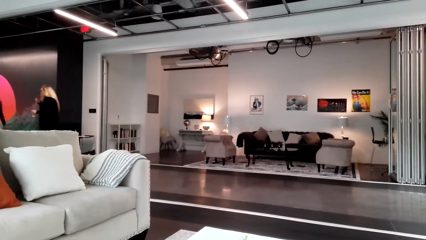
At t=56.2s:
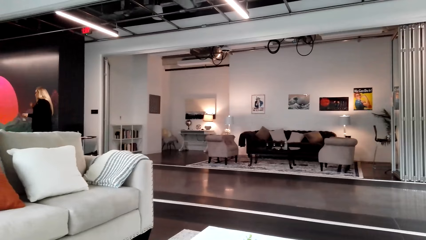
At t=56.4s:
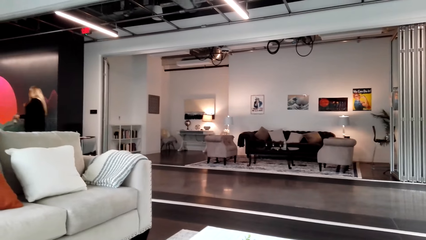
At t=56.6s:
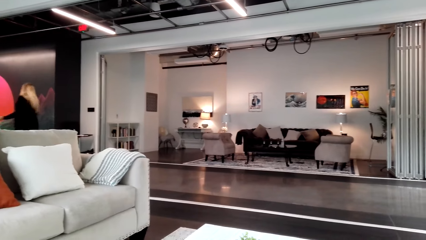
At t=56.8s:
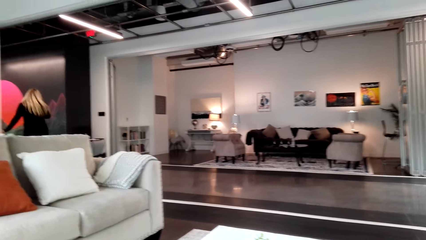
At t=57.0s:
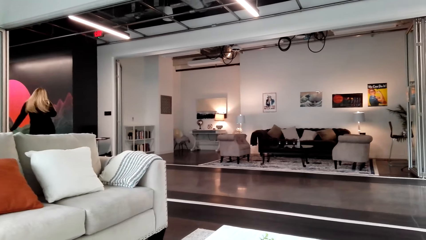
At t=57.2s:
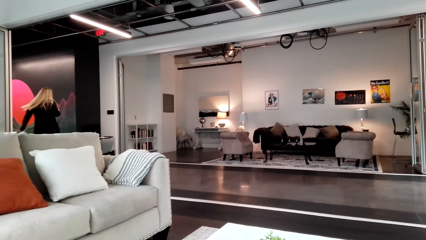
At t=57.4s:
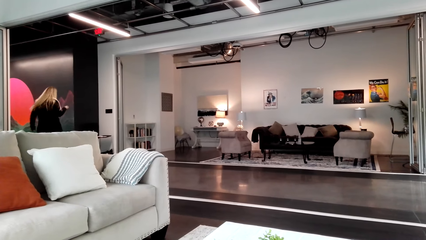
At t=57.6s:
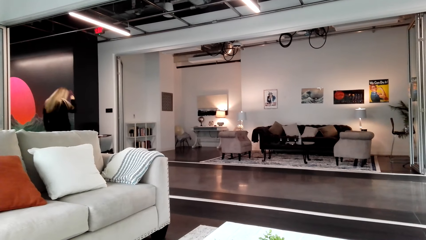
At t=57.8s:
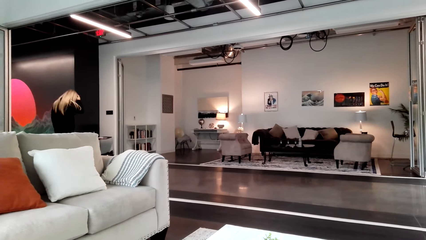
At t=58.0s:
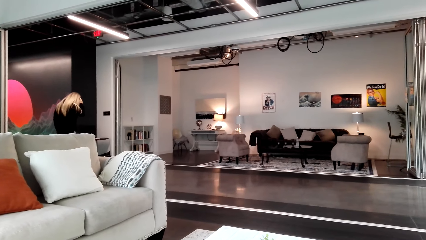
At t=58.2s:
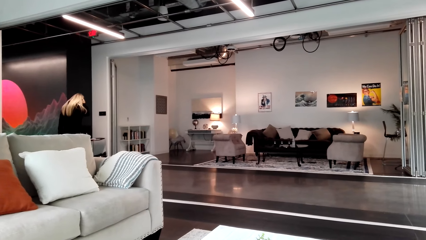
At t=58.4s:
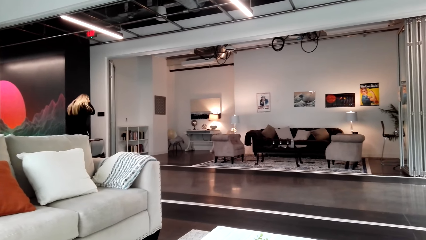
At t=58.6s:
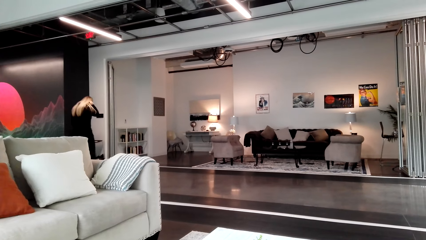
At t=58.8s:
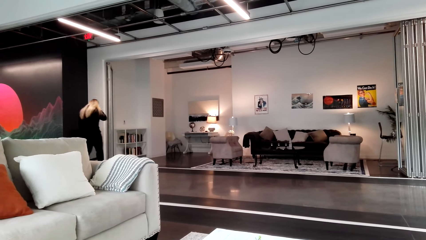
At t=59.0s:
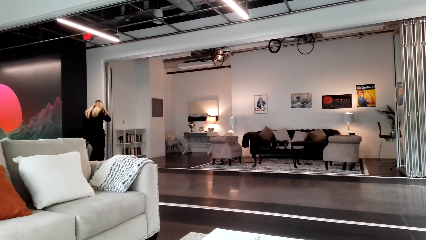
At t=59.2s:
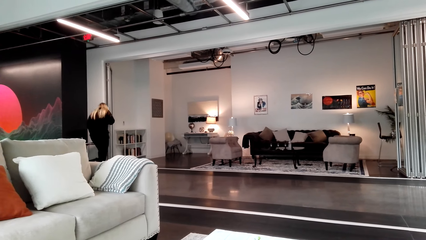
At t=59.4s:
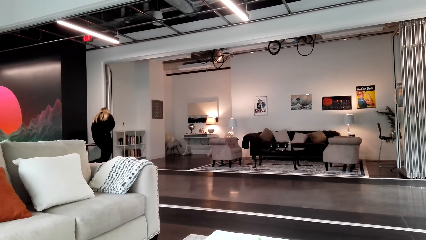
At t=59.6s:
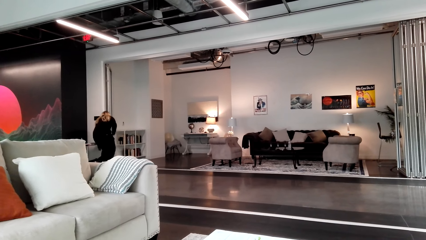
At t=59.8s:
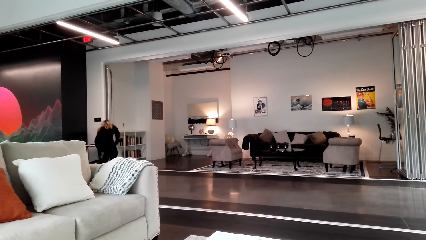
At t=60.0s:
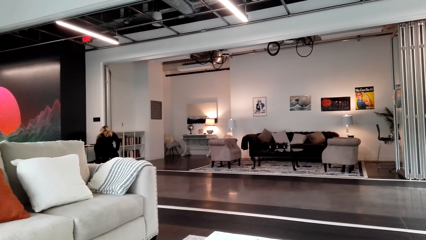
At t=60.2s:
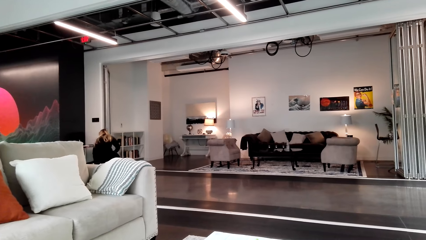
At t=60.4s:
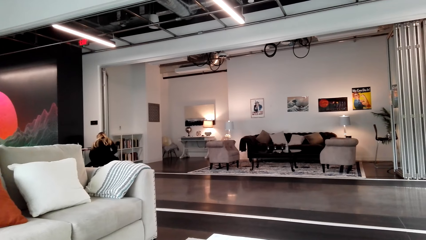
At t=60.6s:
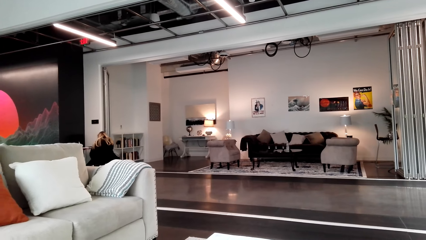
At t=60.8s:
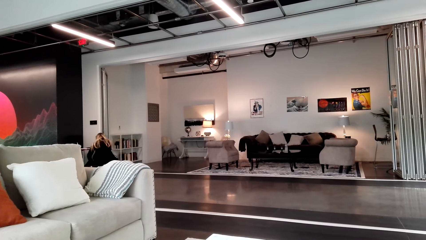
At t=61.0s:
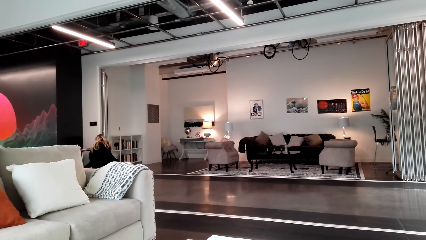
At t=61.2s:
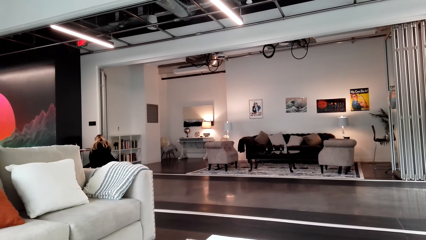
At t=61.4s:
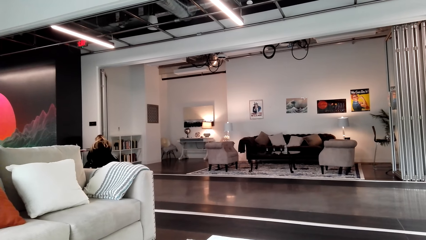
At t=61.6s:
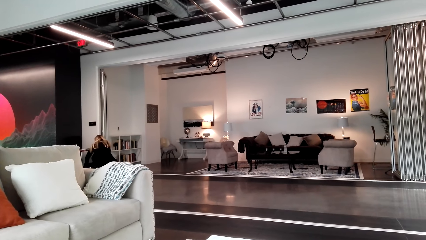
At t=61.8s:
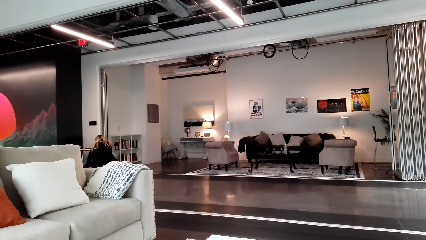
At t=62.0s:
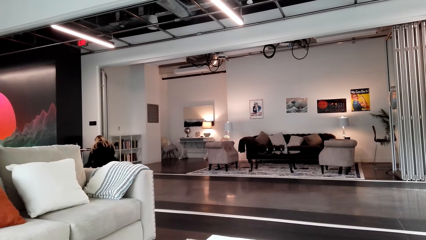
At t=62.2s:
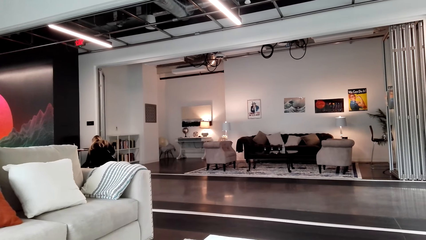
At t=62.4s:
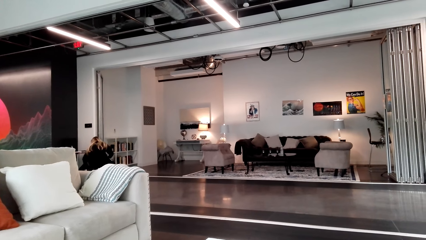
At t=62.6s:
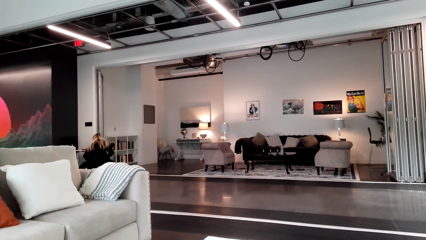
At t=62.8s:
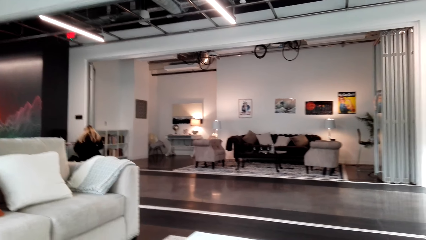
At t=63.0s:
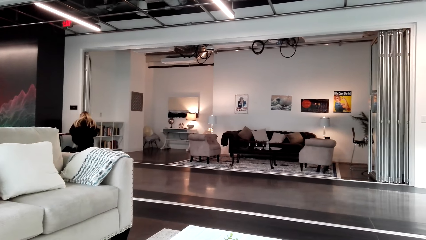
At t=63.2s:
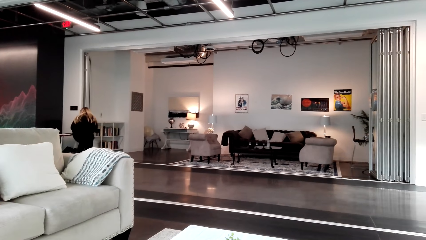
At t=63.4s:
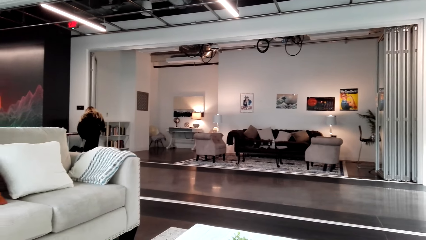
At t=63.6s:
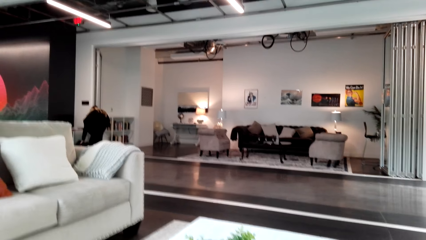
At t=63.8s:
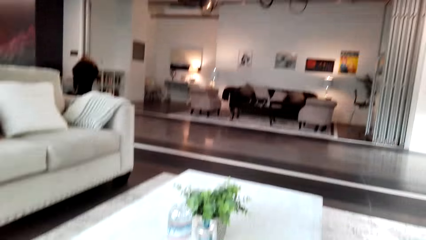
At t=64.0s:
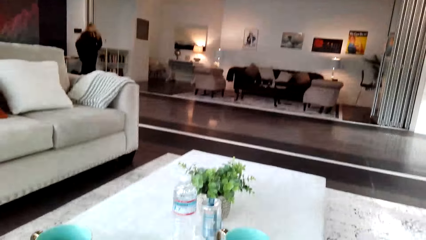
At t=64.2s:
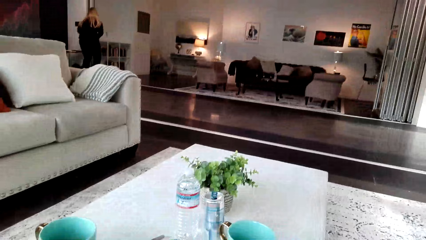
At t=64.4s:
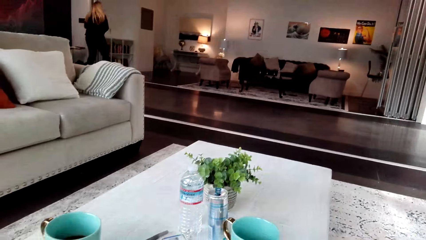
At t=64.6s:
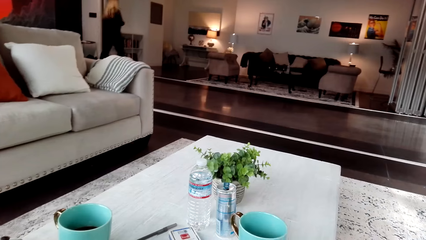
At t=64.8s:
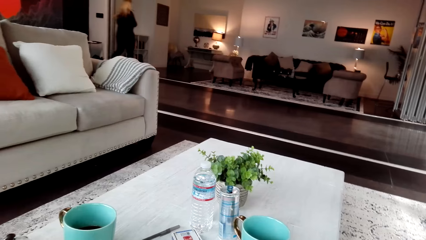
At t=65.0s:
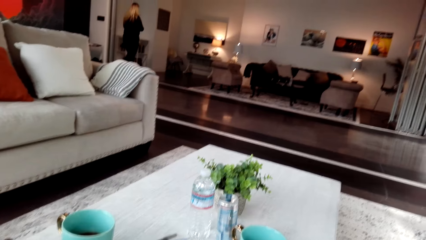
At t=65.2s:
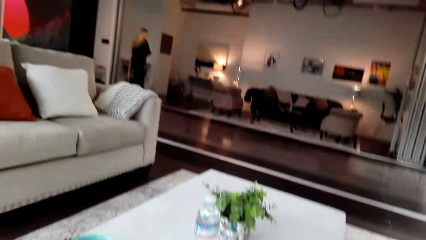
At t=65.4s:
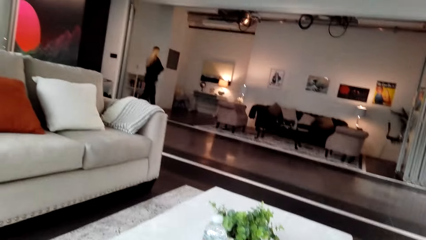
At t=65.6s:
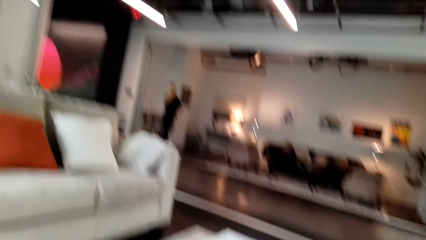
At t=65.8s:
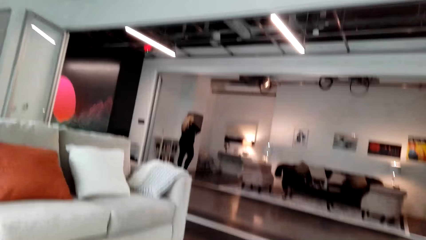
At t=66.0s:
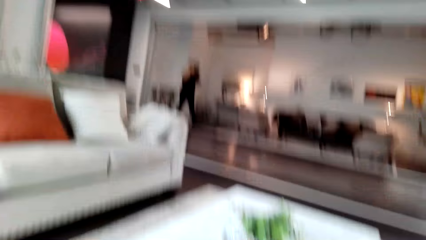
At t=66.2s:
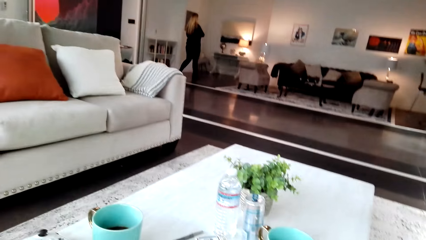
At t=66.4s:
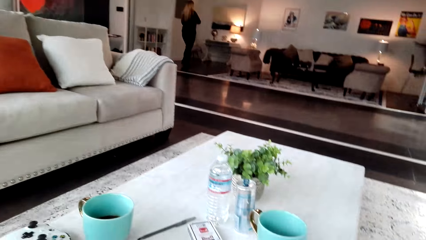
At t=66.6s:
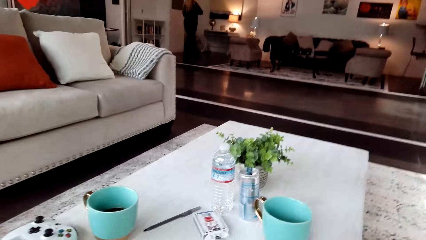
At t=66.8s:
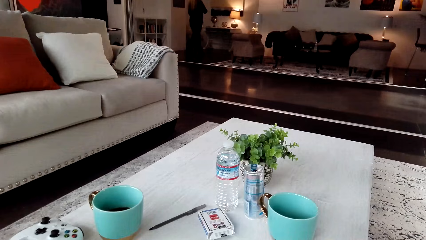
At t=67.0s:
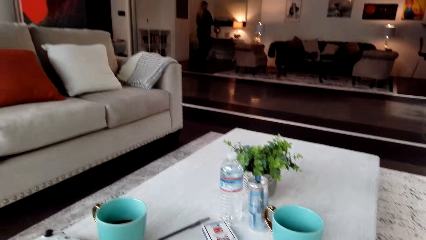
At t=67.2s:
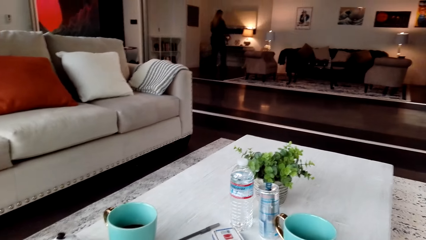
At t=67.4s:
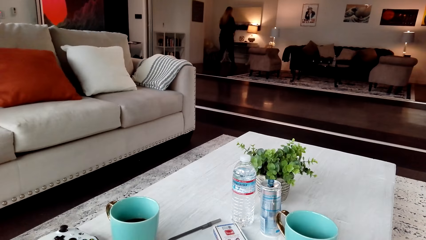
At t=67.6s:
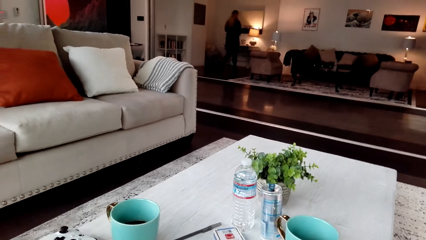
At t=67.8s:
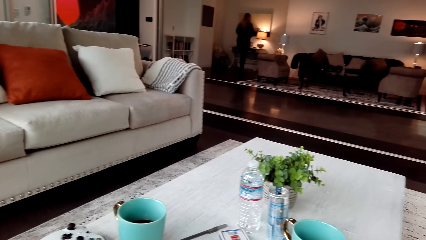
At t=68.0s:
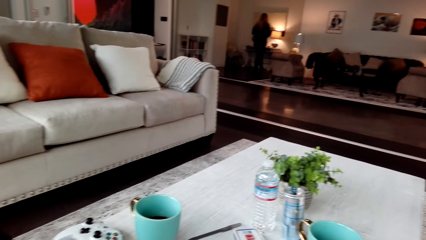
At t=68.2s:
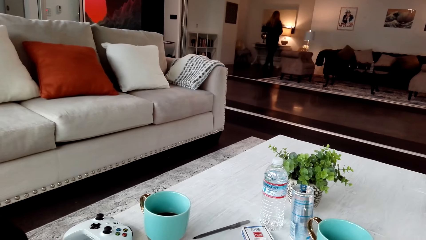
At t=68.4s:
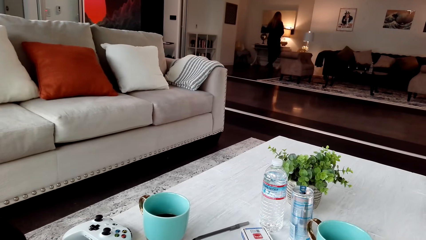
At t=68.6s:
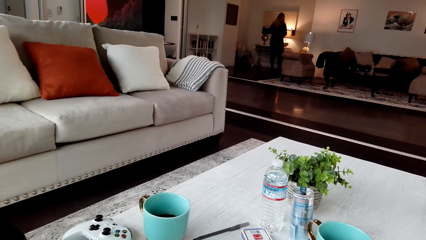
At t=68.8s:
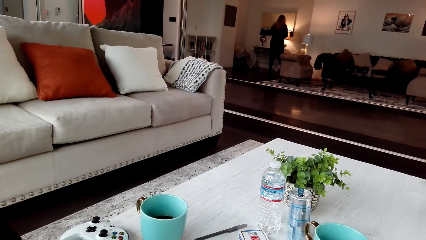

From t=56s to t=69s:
The camera wearer converses with the man. They are talking to the man.
